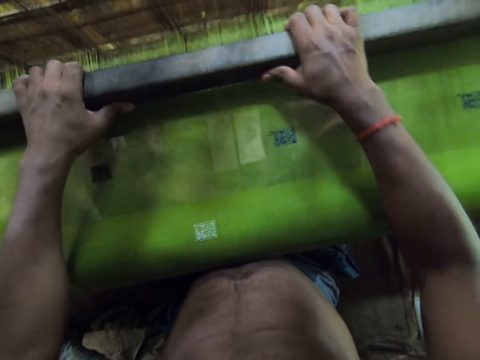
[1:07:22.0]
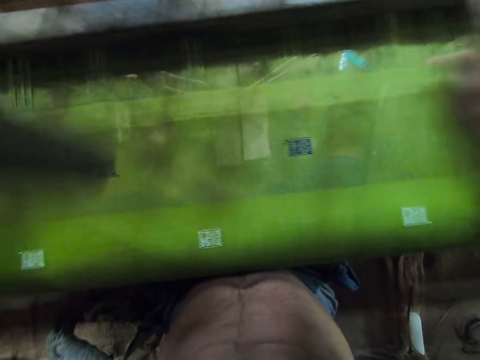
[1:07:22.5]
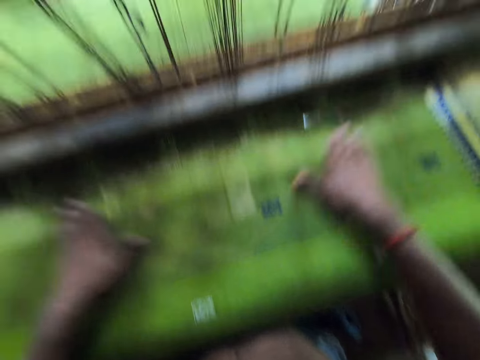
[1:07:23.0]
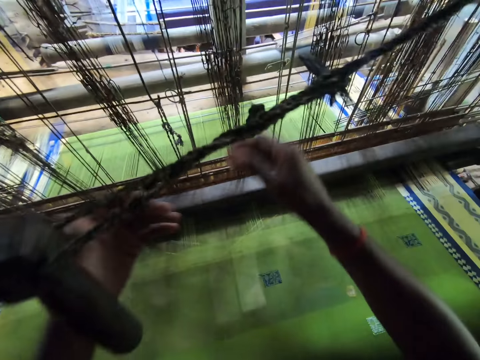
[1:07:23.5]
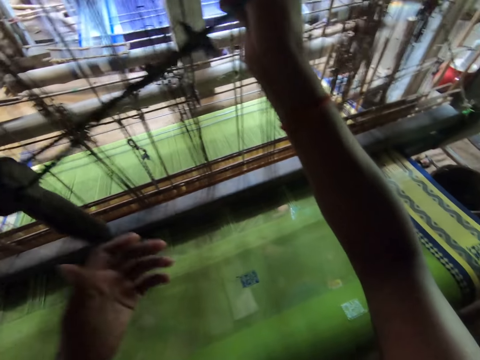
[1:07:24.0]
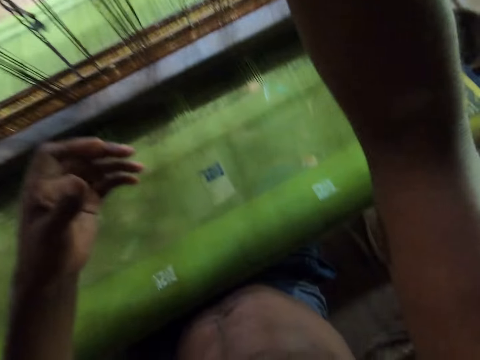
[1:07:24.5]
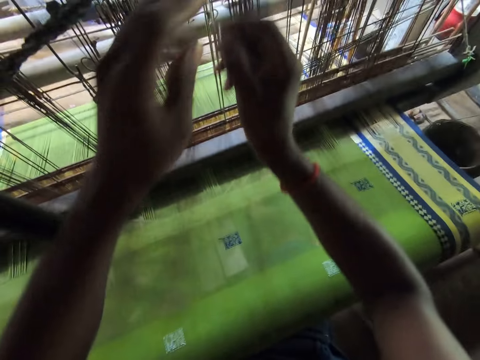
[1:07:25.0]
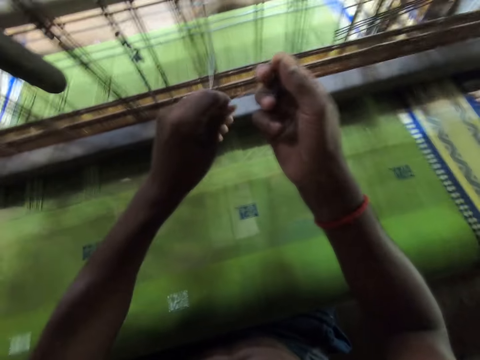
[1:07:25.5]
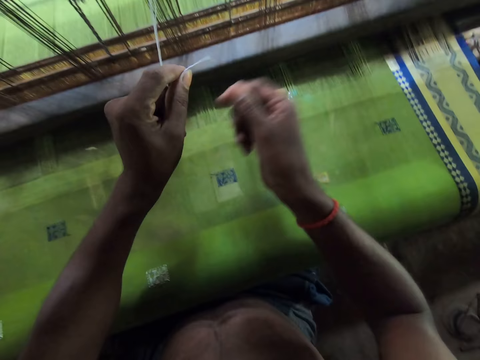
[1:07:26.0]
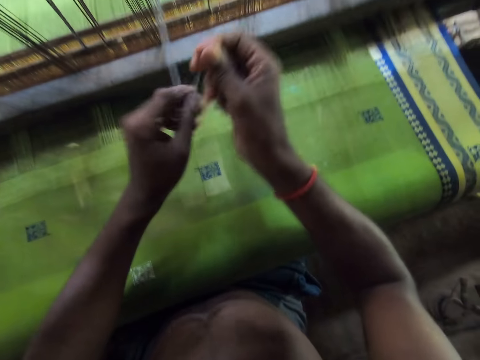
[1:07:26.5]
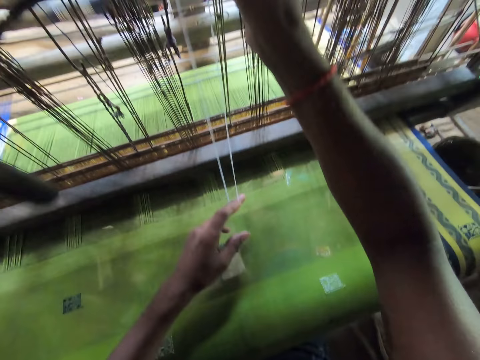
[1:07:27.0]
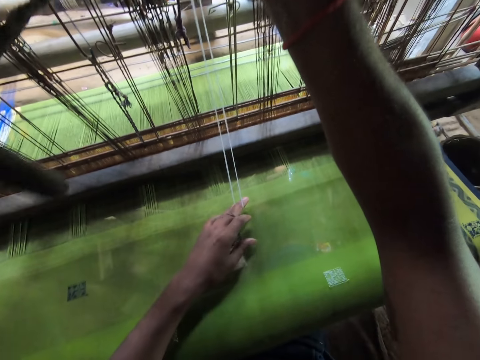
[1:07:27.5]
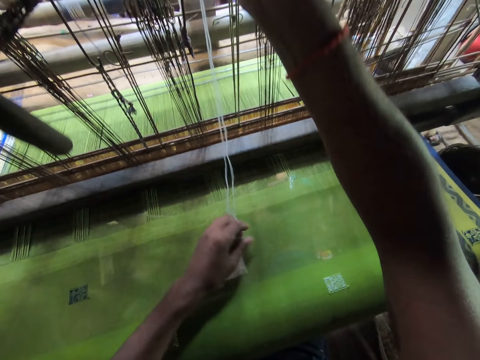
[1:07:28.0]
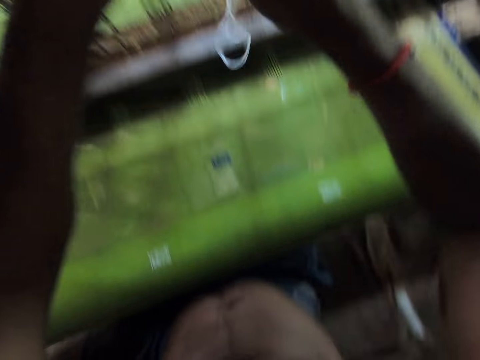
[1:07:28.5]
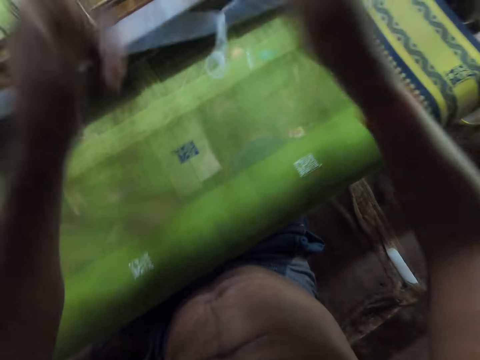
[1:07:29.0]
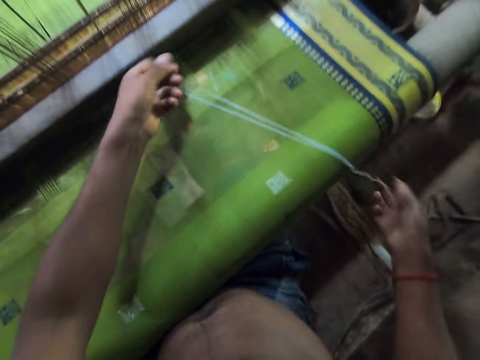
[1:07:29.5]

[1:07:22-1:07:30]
The camera wearer sews the fabric with the sewing machine. He drags a thread from the strings with his left hand. He adjusts the sewing machine. He holds the thread with both hands. He drops the thread on the mat with both hands.

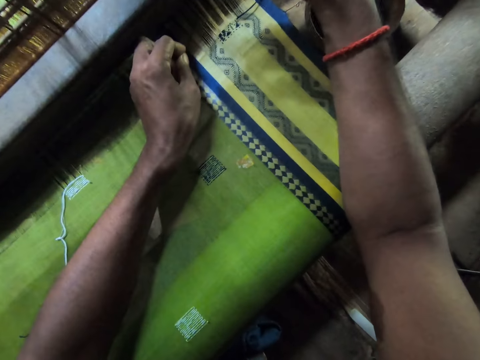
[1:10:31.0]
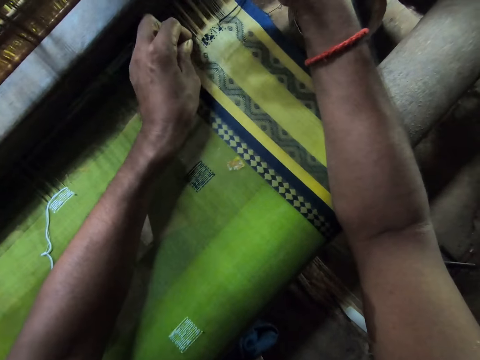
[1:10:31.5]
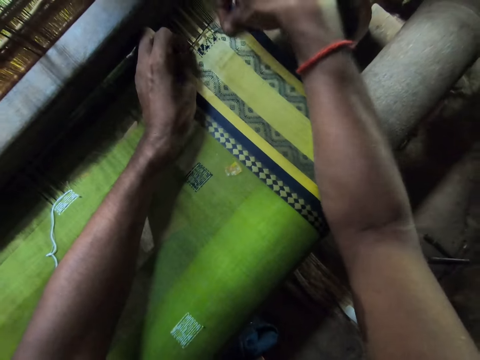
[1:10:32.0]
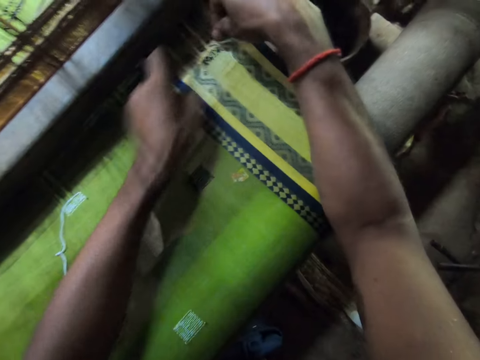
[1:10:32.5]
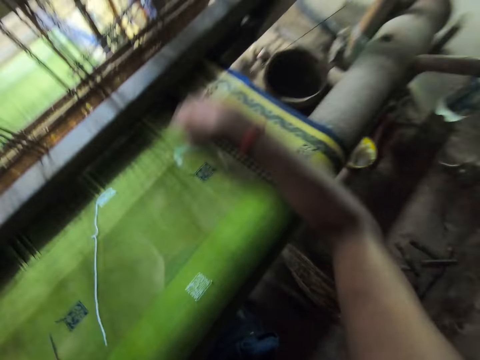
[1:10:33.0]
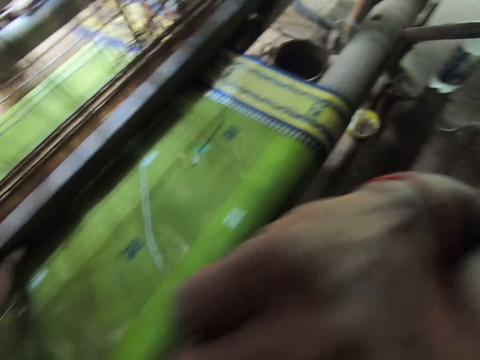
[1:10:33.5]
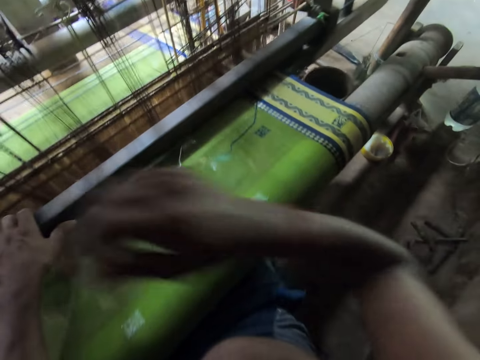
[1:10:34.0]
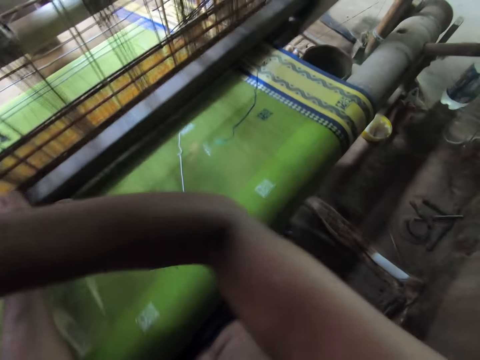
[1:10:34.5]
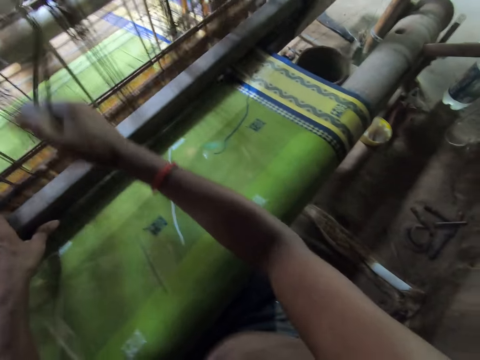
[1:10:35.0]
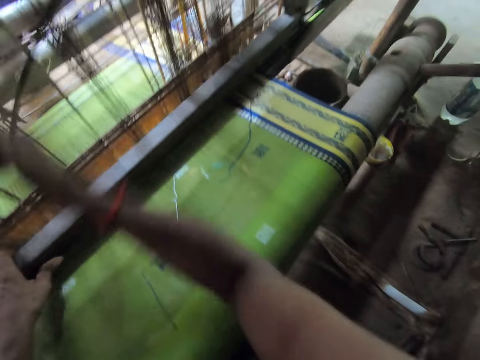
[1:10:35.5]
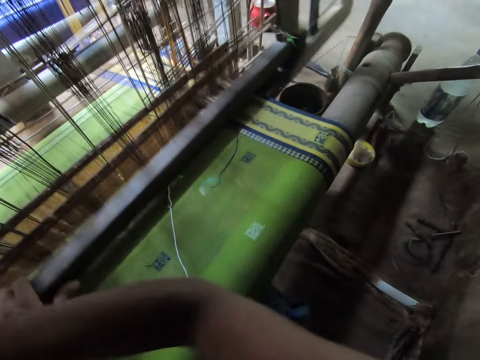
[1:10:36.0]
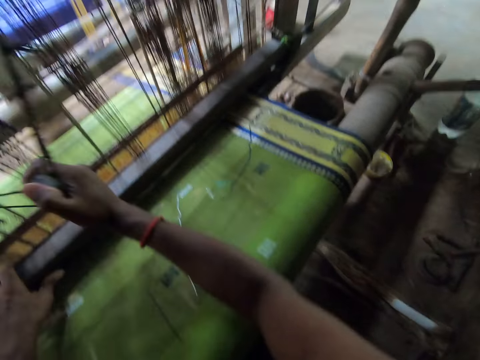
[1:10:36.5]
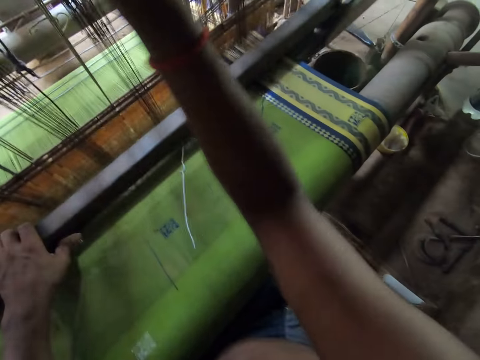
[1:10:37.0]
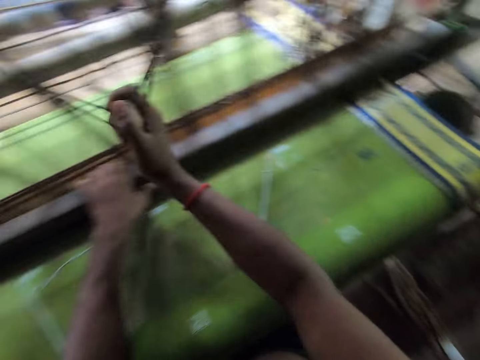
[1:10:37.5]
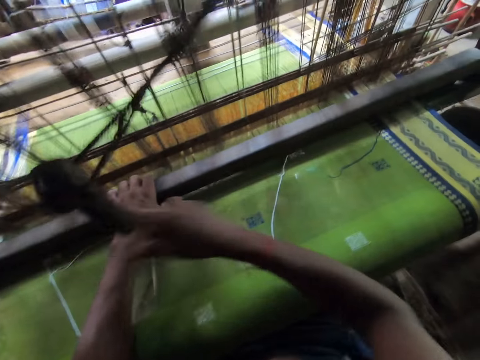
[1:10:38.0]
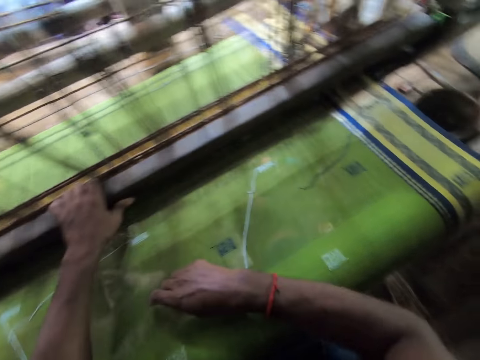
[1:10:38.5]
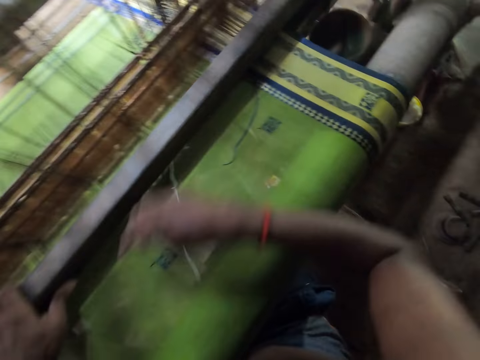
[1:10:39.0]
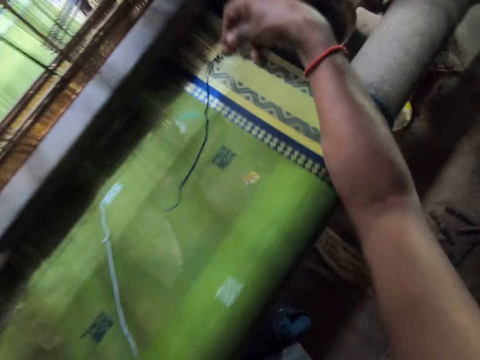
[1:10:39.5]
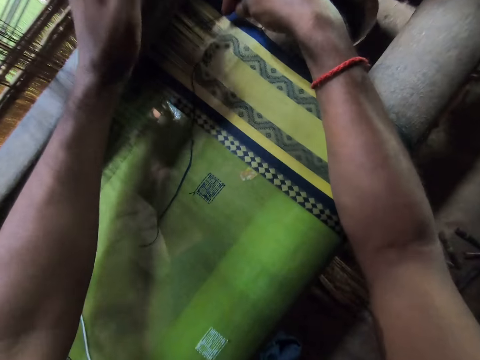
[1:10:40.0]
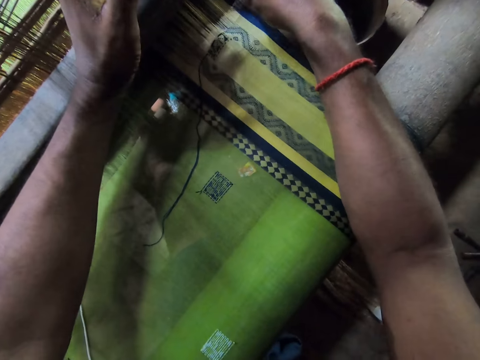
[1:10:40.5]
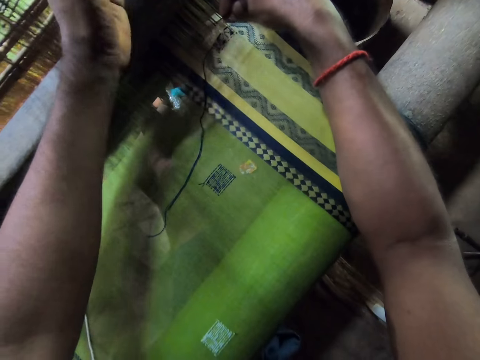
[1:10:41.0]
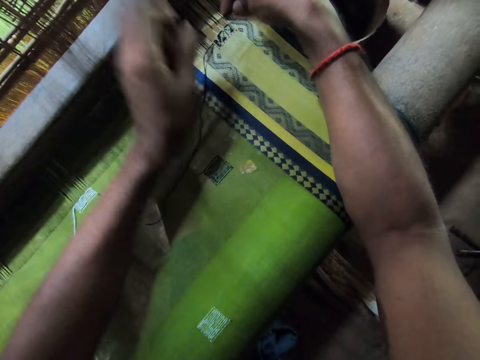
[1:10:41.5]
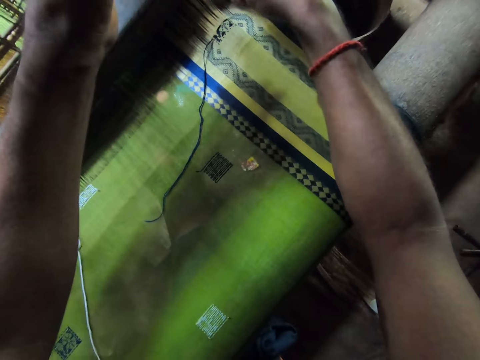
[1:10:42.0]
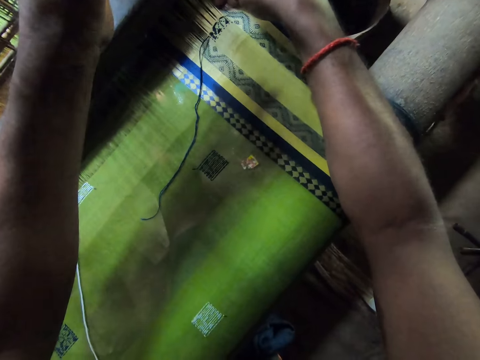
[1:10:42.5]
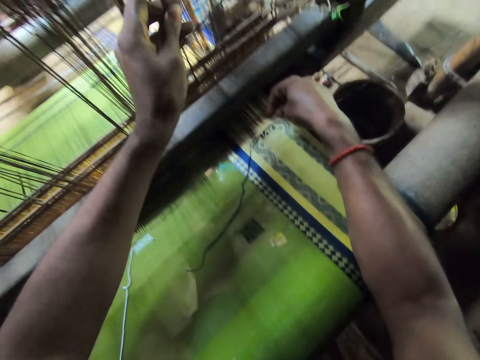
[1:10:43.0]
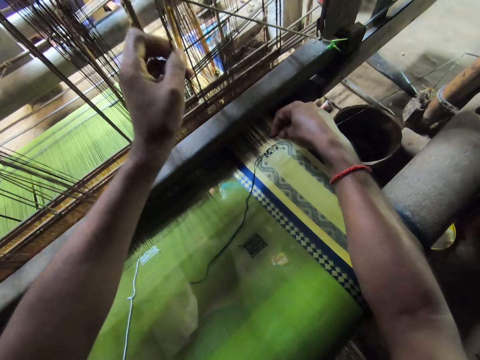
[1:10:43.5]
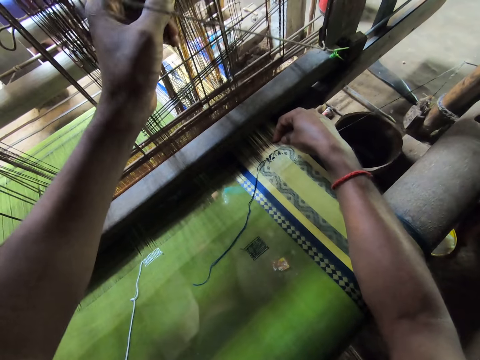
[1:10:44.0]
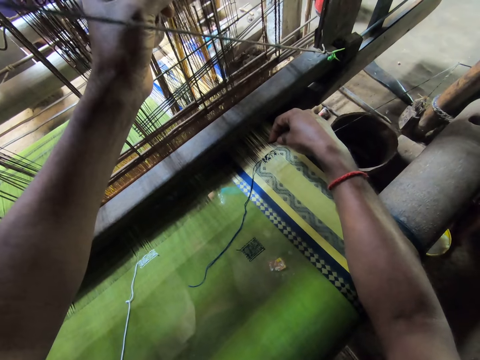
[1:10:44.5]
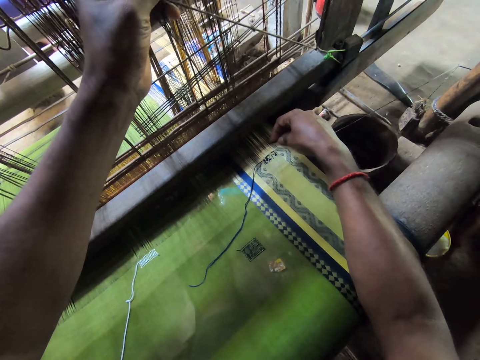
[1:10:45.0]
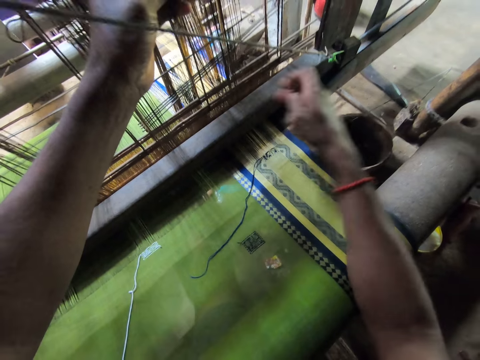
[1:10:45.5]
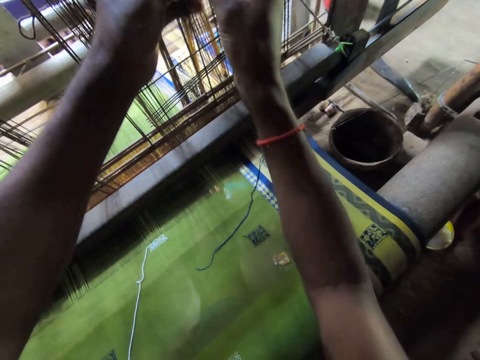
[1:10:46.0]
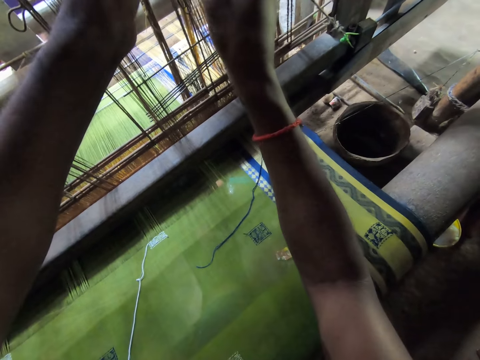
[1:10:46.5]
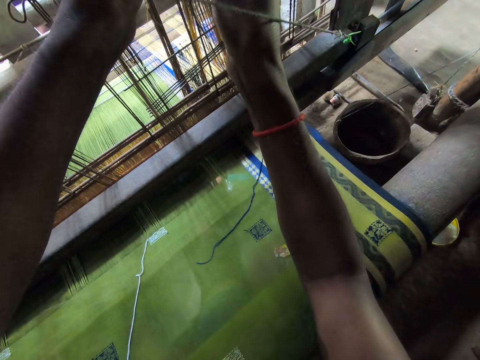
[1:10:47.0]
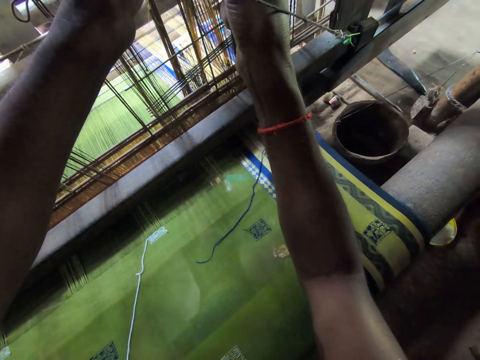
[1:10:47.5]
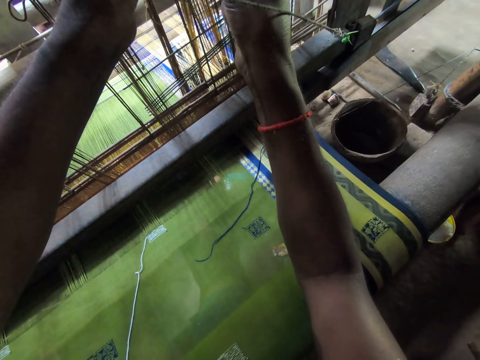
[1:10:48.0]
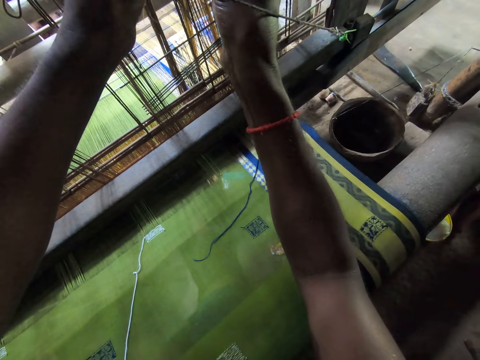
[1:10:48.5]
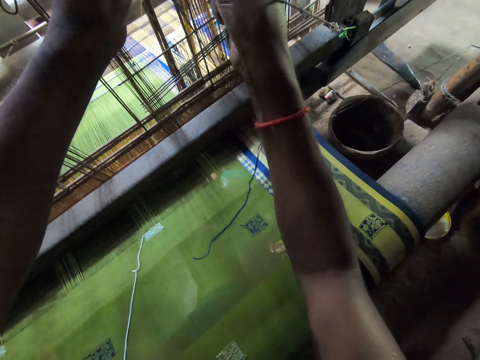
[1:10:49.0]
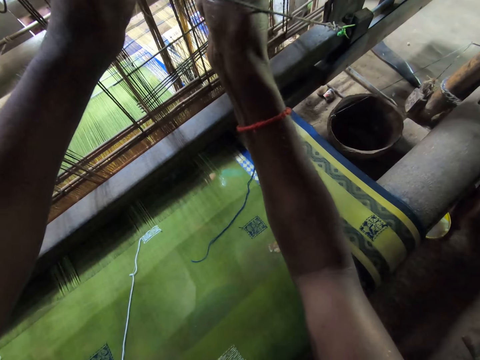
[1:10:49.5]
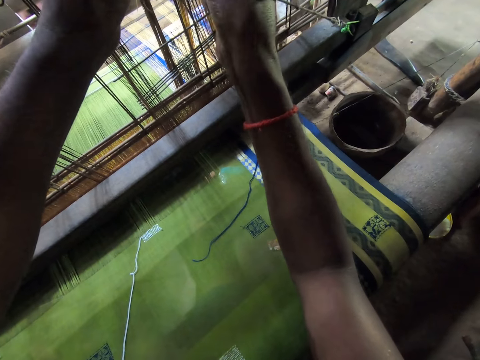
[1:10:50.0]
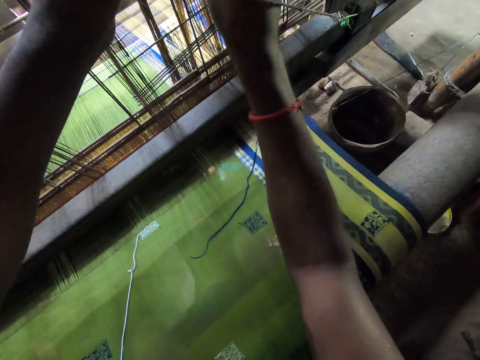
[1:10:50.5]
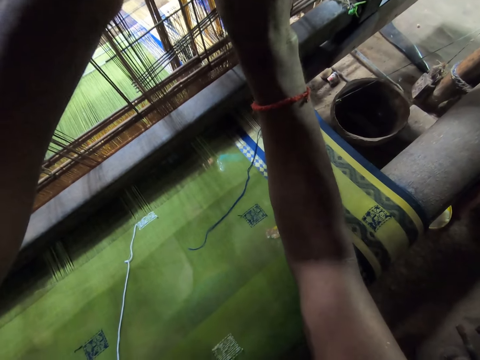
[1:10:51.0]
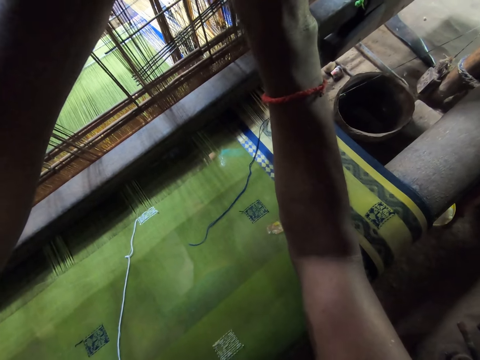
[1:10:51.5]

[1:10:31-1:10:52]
The camera wearer cleans his face with his right hand. He operates the weaving loom with his right hand on the loom hook. He sews on the sewing machine. He picks up the needle from the loomed fabric with his right hand. He fixes the needle in his right hand into the loomed fabric. He knits with his hands and the needle. He adjusts yarns on the weaving loom with his hands. He pulls the strings on the sewing machine.
